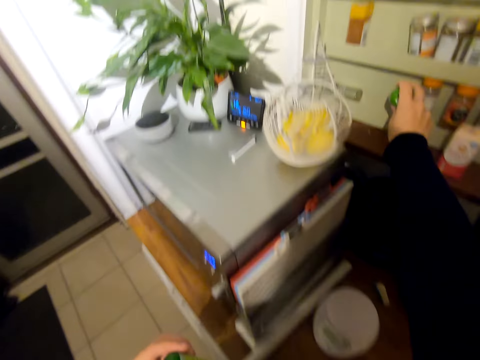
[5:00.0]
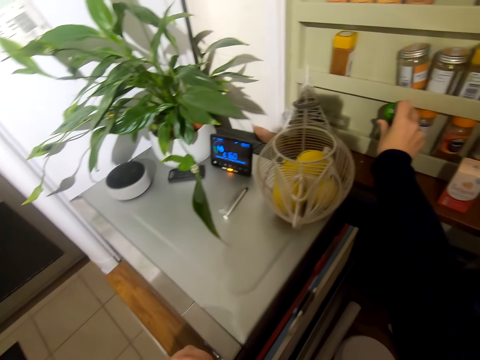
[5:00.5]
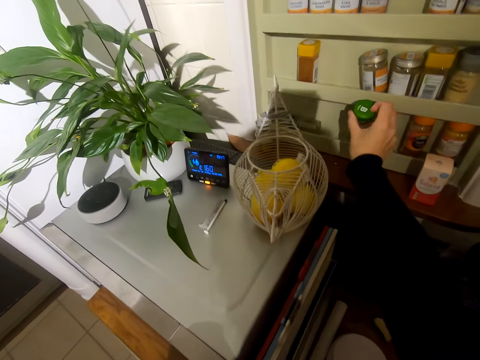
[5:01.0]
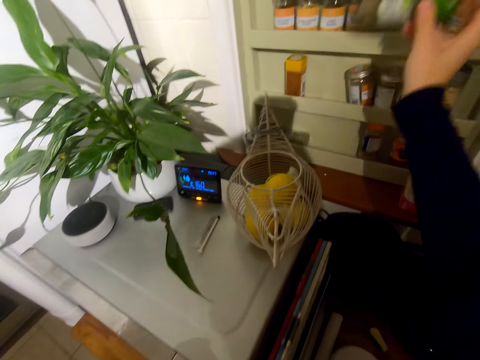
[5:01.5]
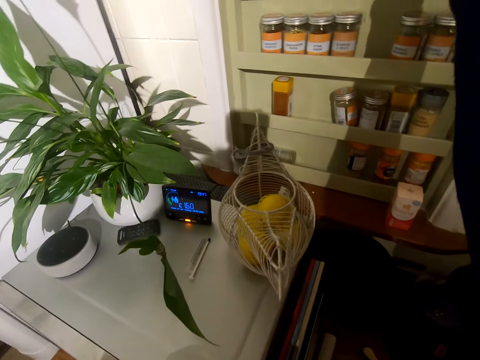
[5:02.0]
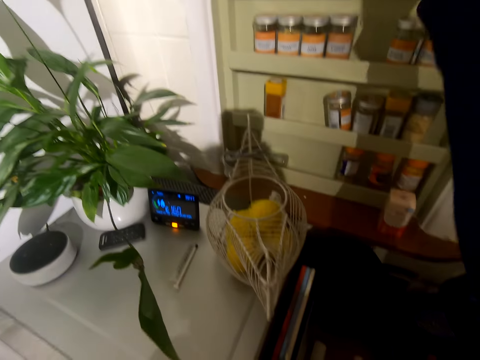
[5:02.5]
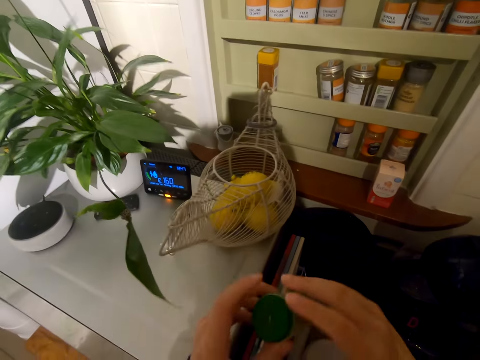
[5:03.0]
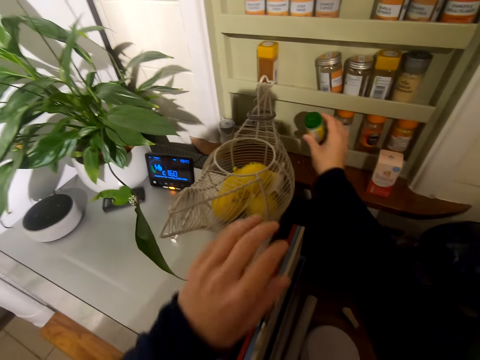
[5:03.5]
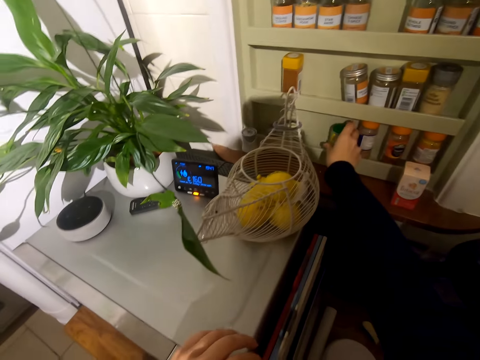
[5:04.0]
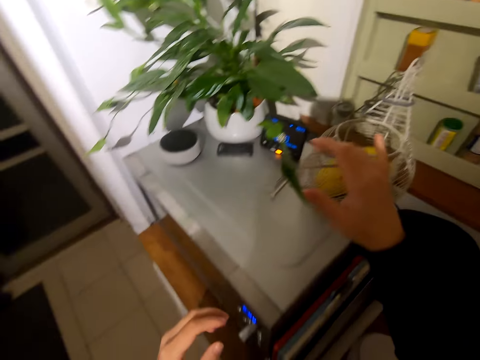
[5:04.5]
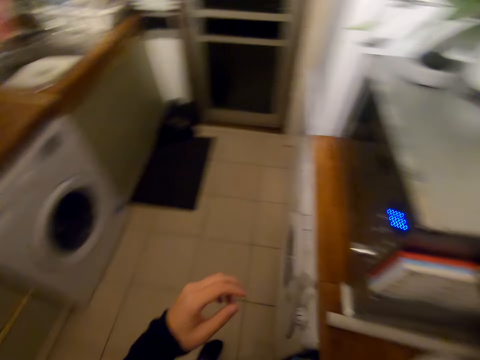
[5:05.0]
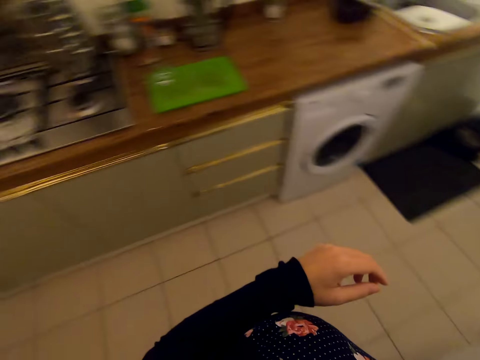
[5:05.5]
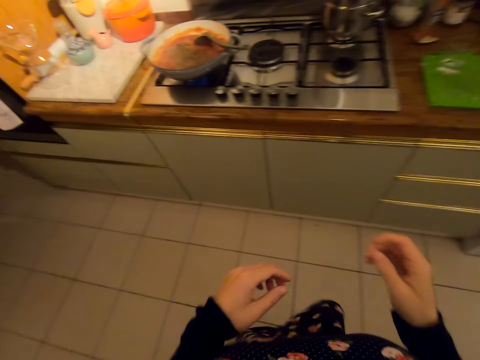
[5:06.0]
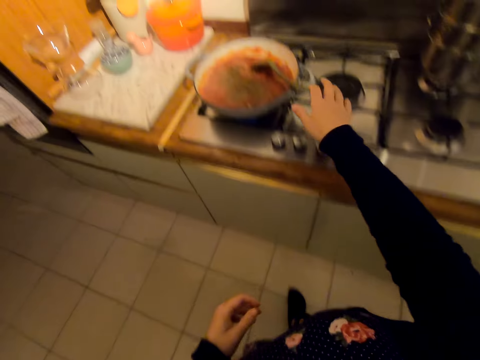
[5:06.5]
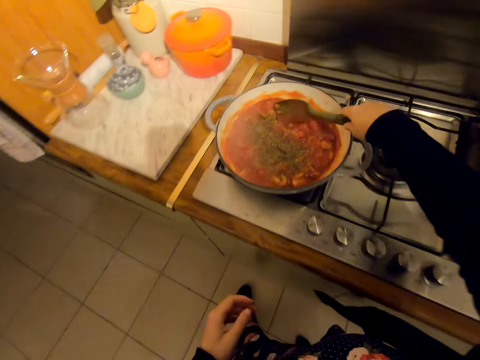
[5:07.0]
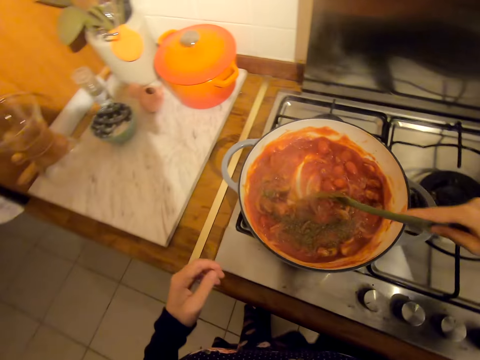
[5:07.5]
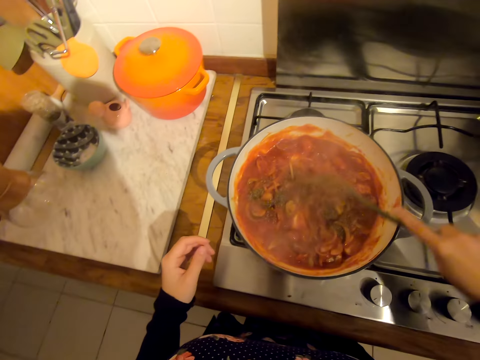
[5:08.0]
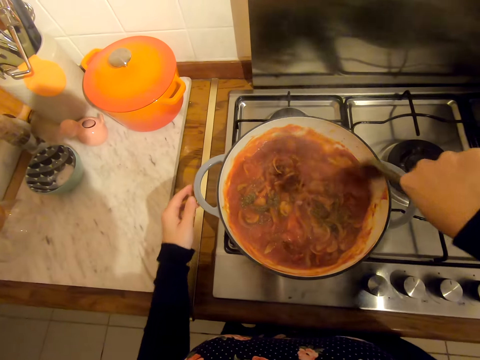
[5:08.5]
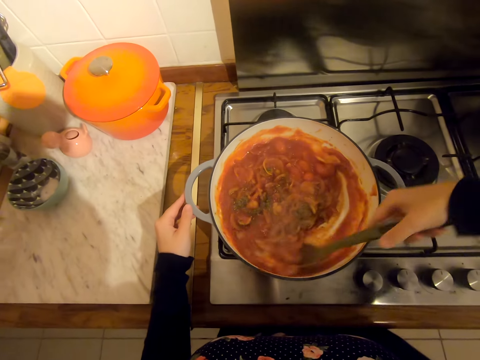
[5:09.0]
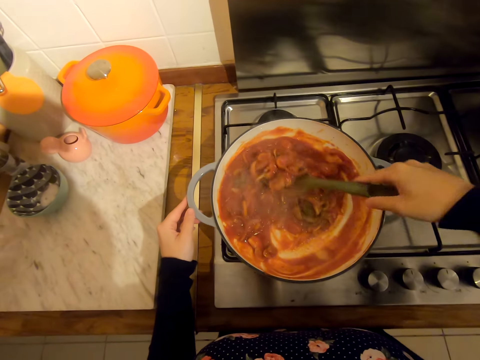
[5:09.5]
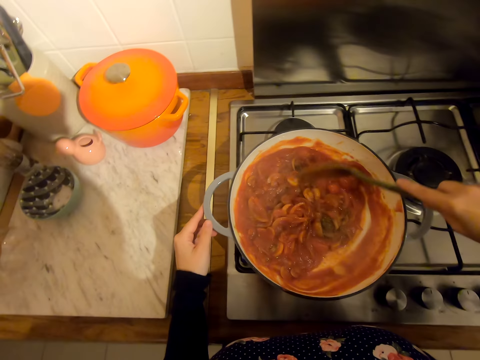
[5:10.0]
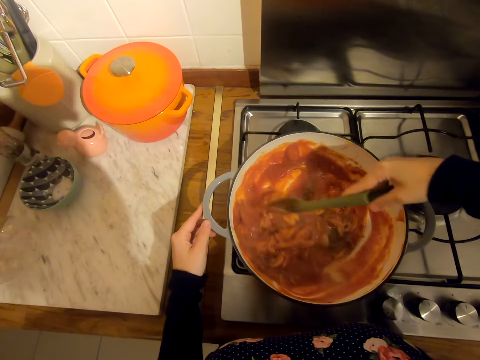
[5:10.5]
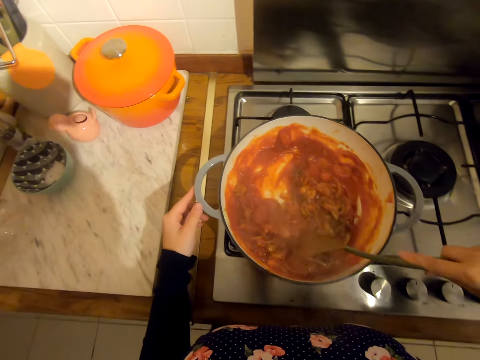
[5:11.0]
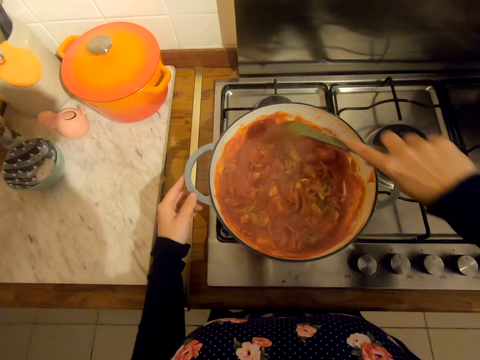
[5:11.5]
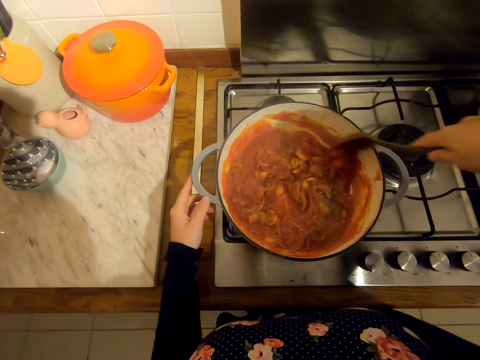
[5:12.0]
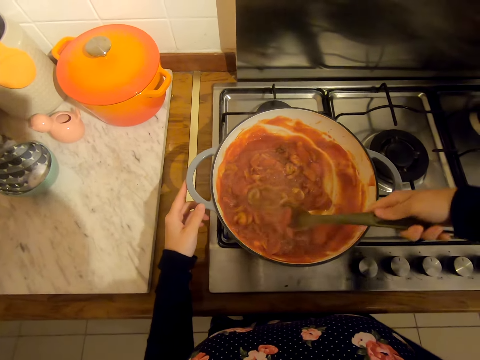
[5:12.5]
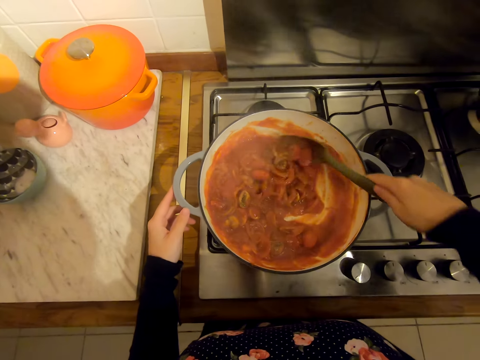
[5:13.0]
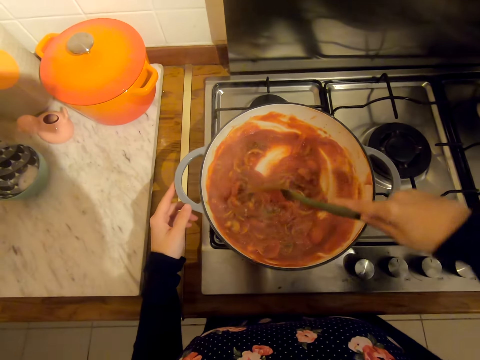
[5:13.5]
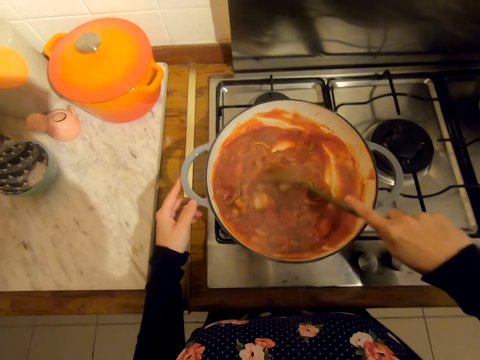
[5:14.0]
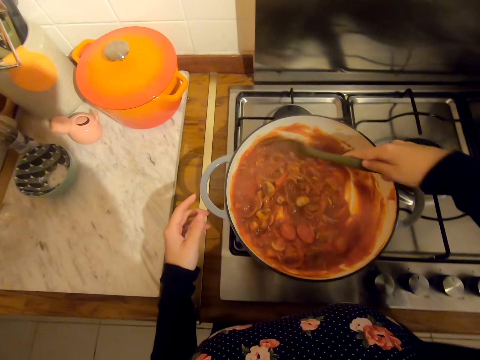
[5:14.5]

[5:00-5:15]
The camera wearer returns the spice on the shelf in the wall cabinet. They return the spice on the shelf again. They walk on the floor. They stir the food in the cooking pan with a serving spoon. They hold a pot. They mix the food.

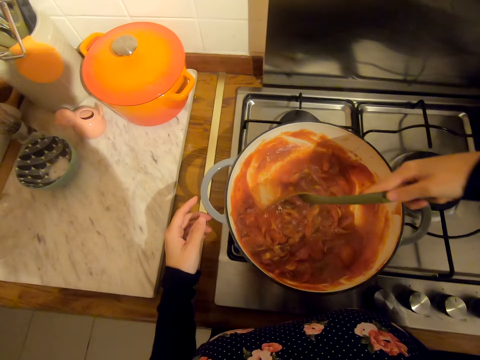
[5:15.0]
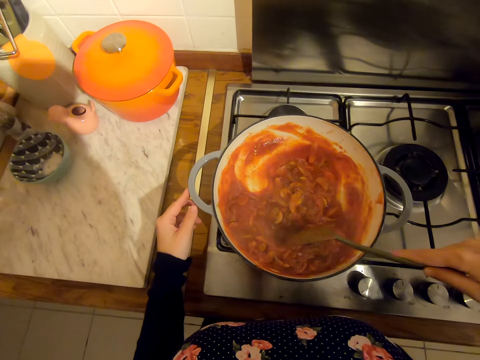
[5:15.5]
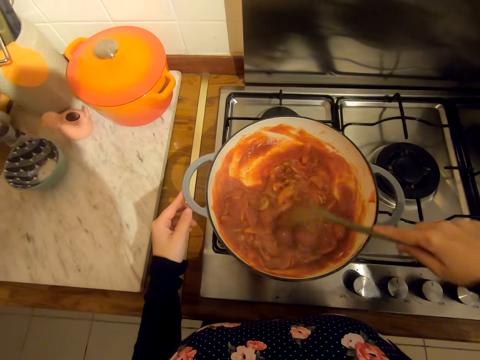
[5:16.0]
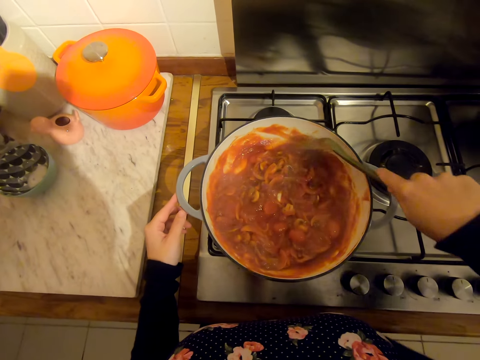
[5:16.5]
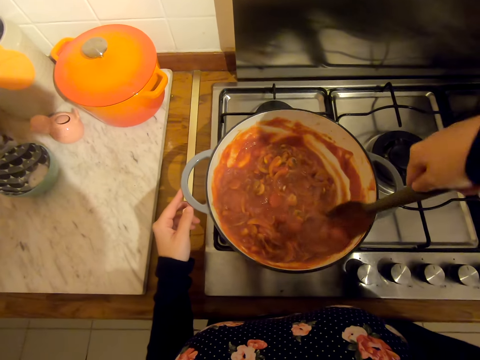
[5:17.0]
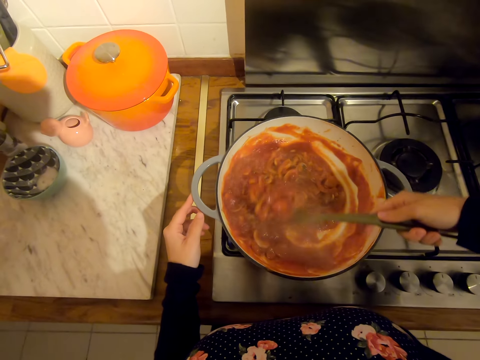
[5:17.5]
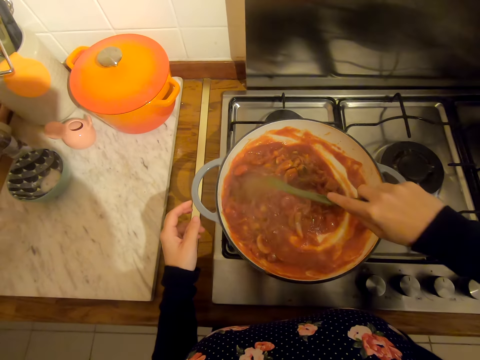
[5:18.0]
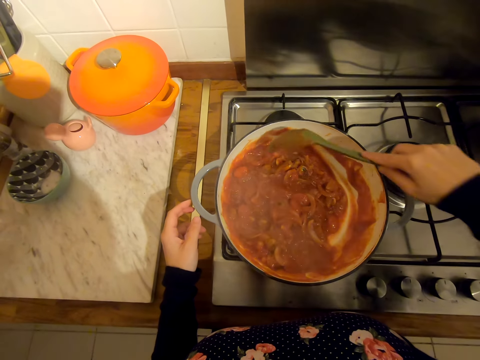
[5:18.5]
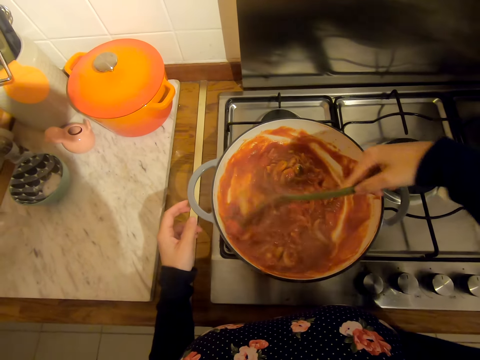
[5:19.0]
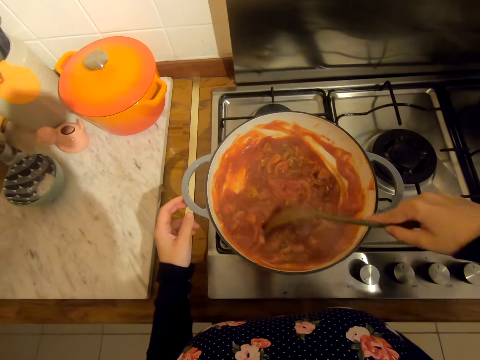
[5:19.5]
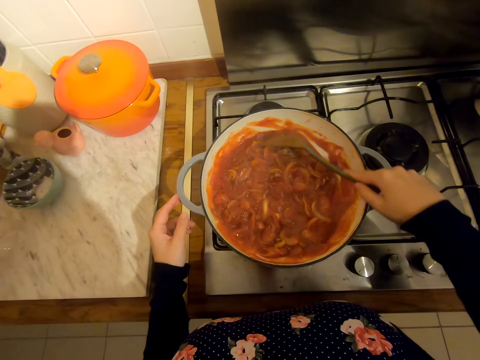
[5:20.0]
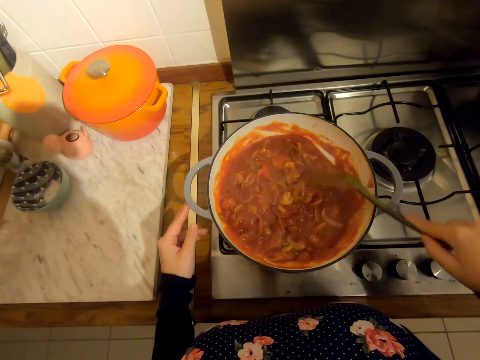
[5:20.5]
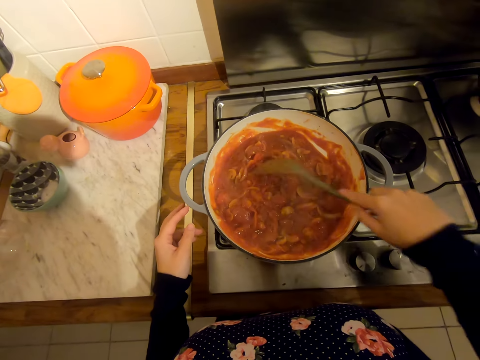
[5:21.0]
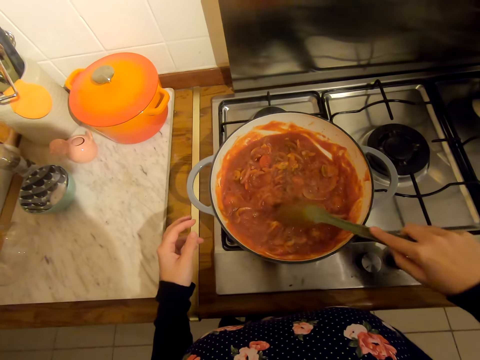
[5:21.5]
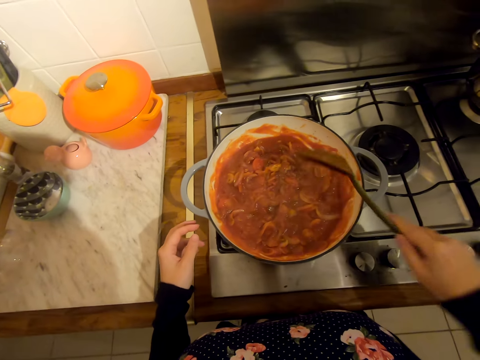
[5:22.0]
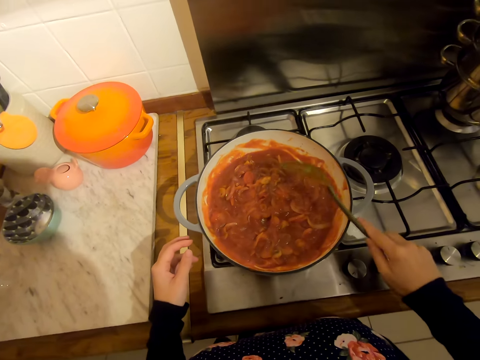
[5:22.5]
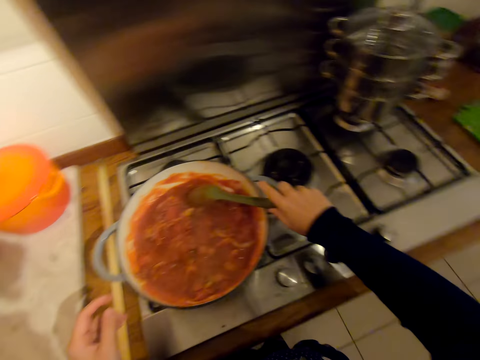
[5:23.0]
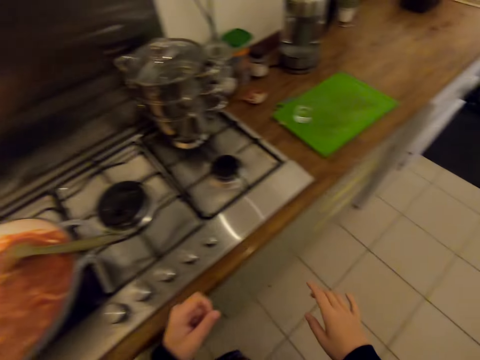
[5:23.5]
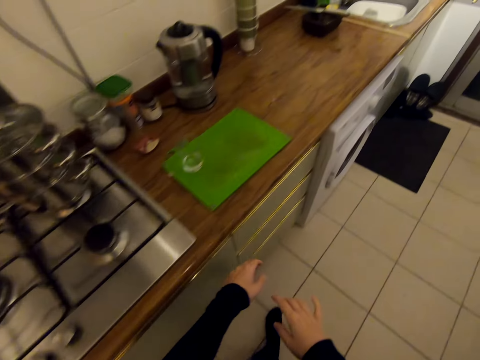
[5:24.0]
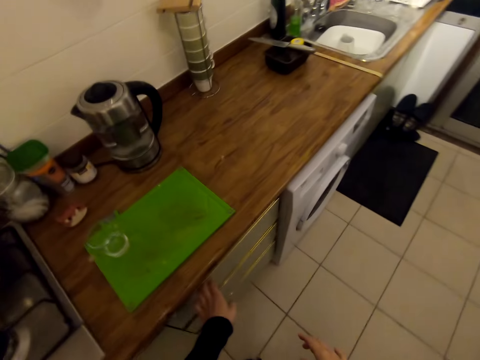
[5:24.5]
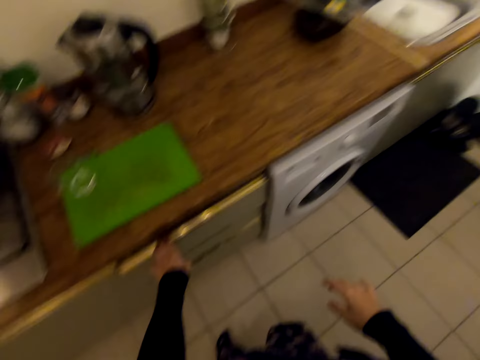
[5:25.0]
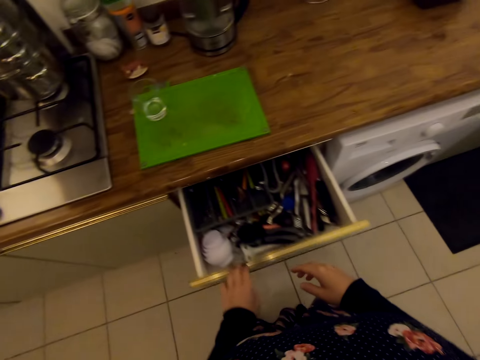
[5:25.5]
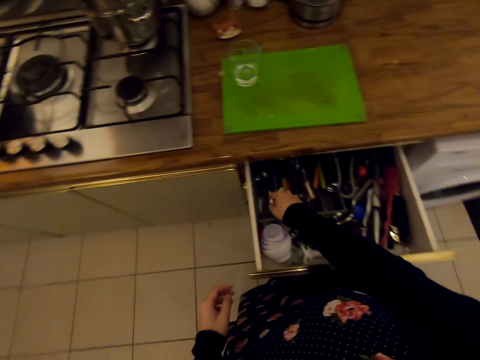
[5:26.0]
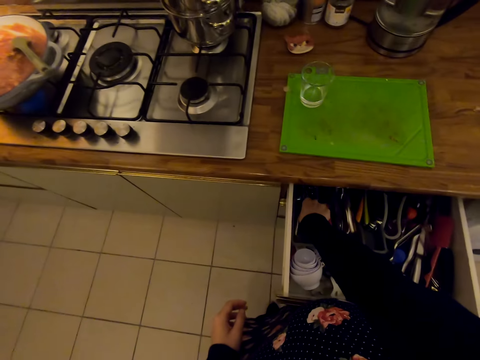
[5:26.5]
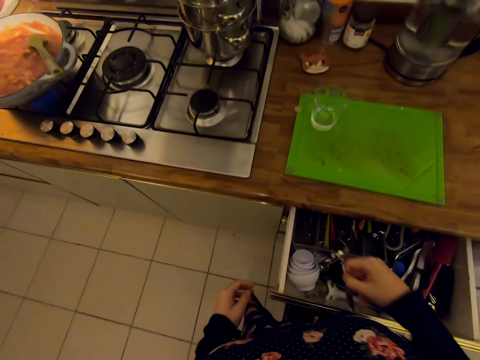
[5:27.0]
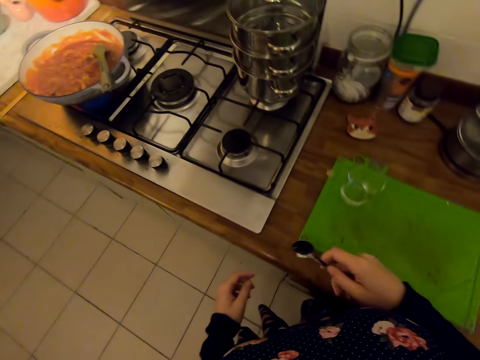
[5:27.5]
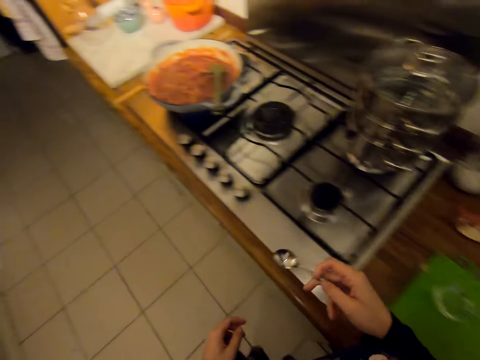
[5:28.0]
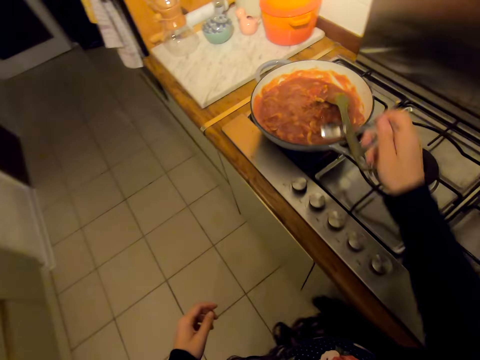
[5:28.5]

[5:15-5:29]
The camera wearer puts the serving spoon in the cooking pan. She walks on the floor. She opens the kitchen cabinet drawer with her left hand. She picks up a spoon from the drawer. She walks on the floor.
